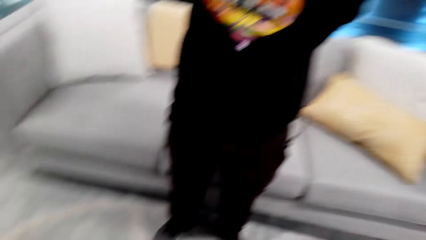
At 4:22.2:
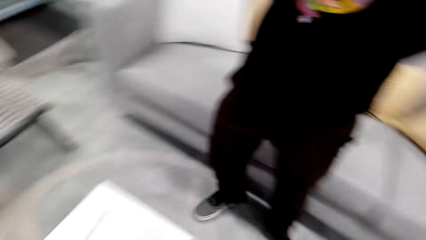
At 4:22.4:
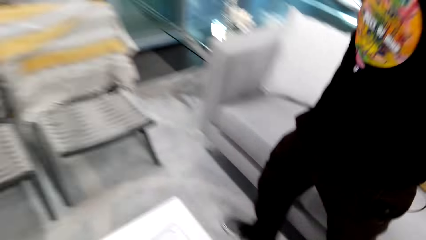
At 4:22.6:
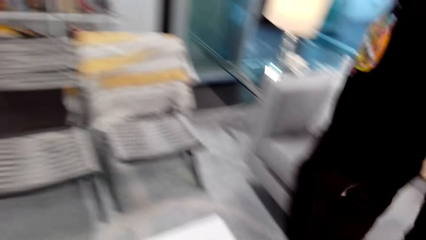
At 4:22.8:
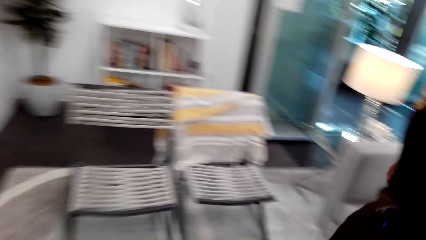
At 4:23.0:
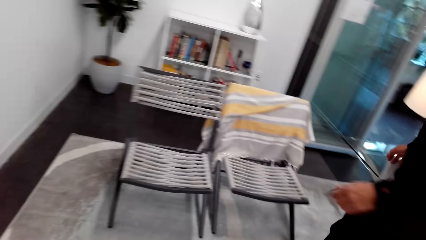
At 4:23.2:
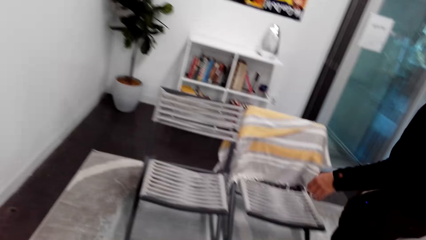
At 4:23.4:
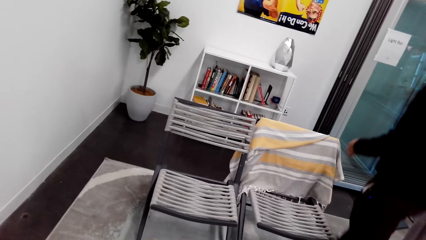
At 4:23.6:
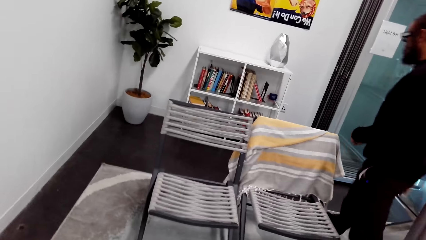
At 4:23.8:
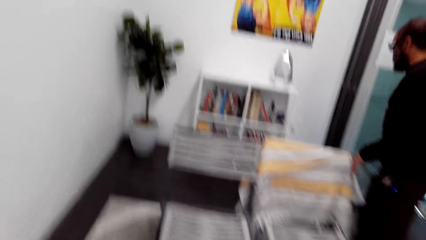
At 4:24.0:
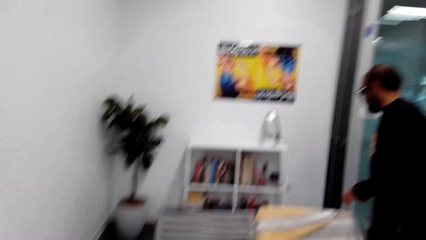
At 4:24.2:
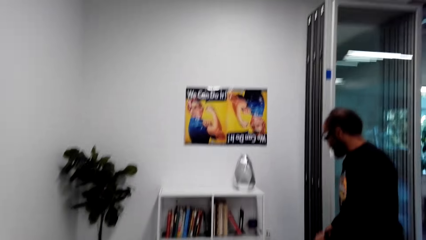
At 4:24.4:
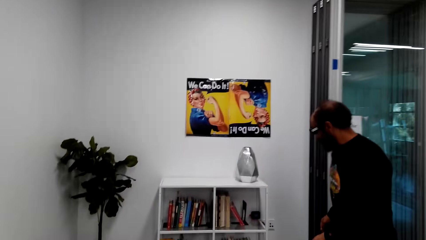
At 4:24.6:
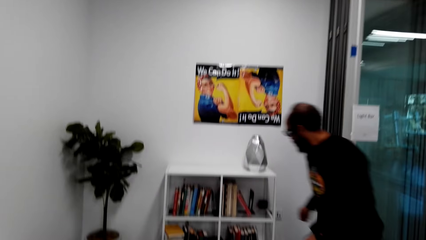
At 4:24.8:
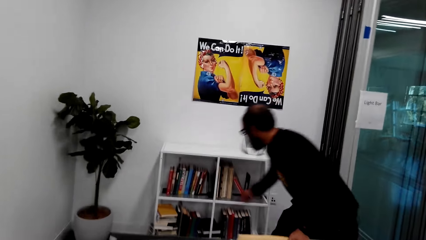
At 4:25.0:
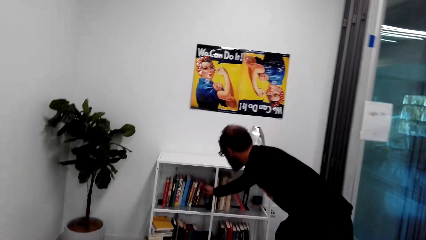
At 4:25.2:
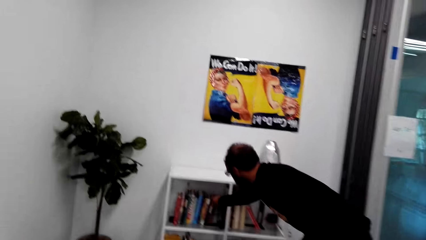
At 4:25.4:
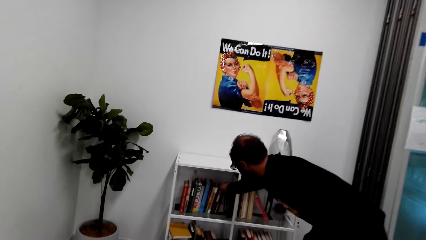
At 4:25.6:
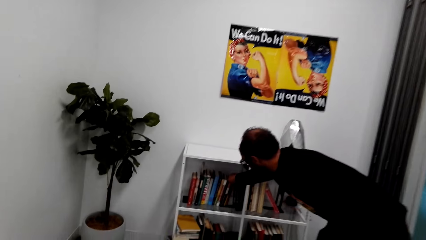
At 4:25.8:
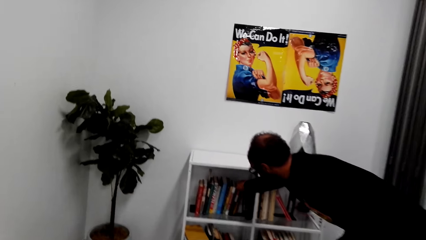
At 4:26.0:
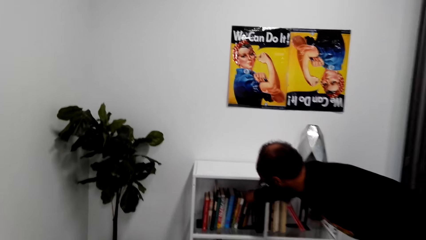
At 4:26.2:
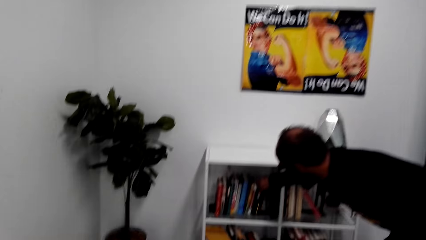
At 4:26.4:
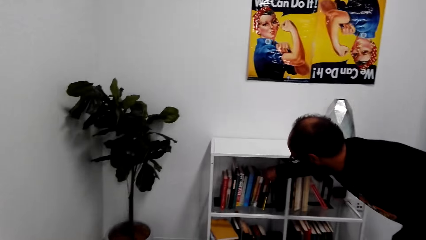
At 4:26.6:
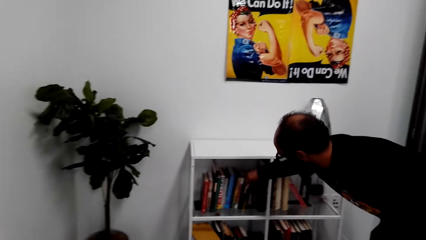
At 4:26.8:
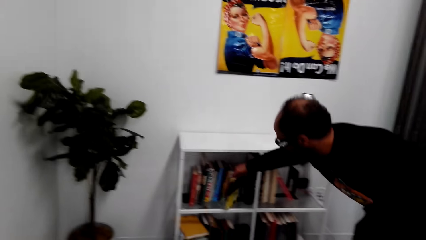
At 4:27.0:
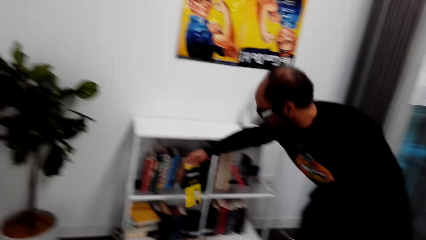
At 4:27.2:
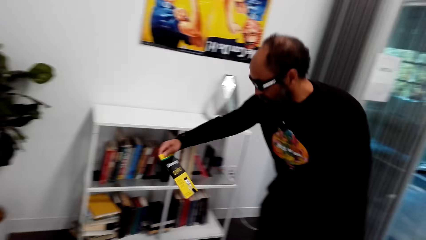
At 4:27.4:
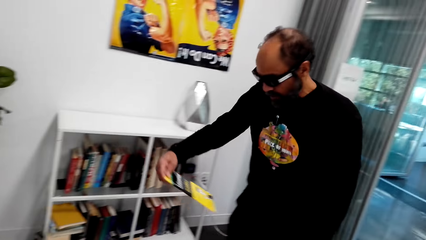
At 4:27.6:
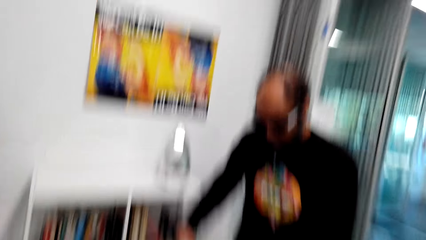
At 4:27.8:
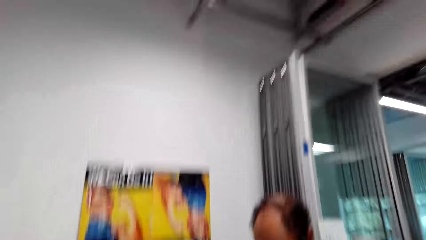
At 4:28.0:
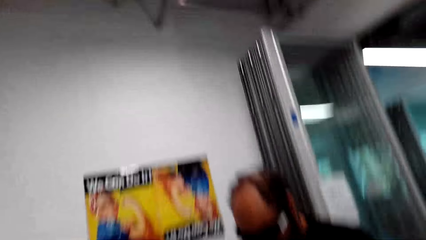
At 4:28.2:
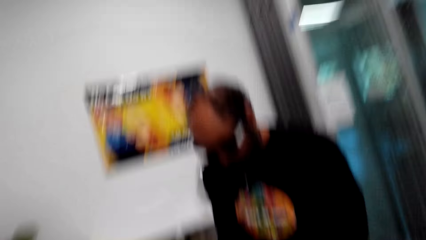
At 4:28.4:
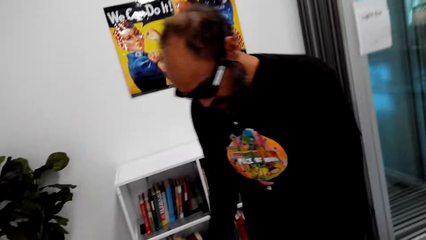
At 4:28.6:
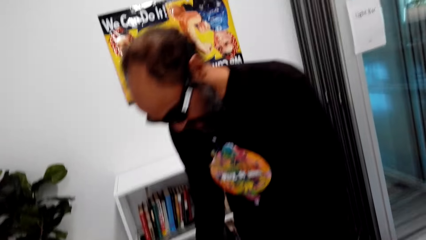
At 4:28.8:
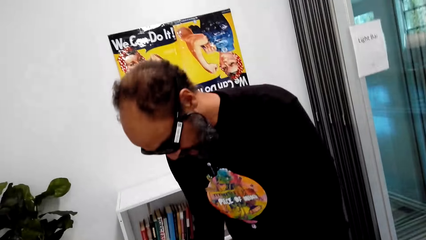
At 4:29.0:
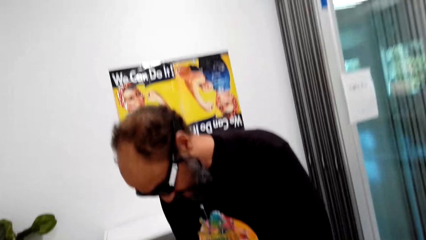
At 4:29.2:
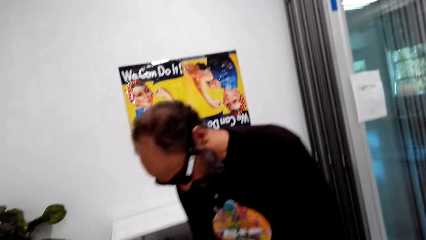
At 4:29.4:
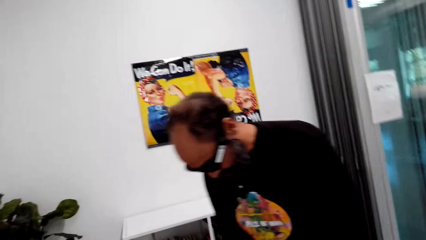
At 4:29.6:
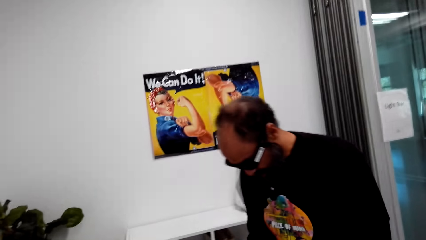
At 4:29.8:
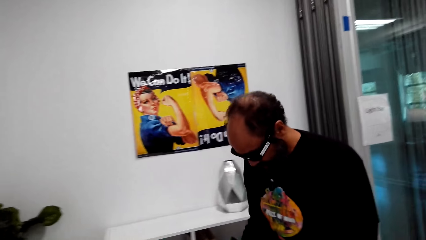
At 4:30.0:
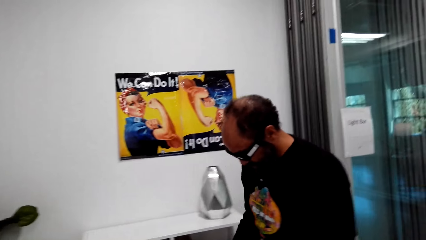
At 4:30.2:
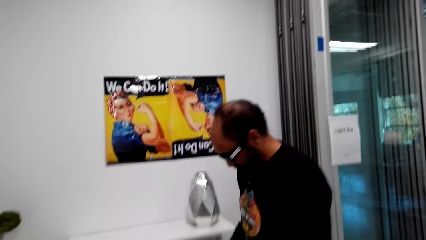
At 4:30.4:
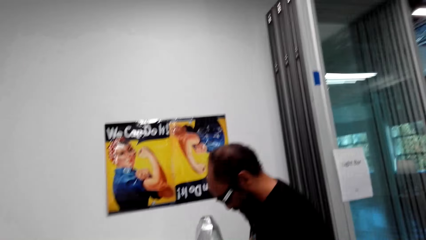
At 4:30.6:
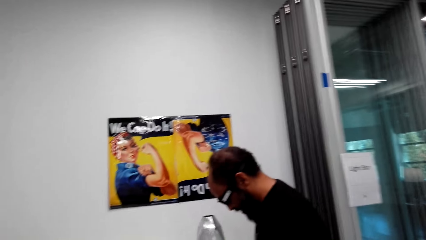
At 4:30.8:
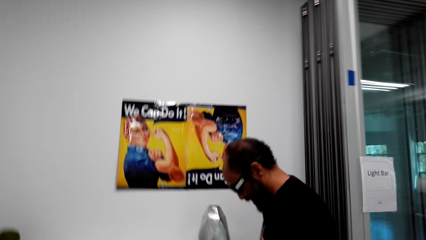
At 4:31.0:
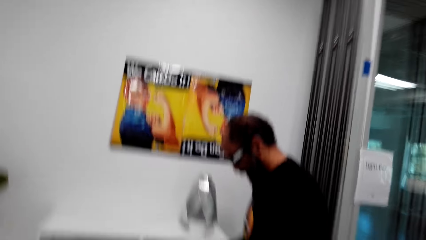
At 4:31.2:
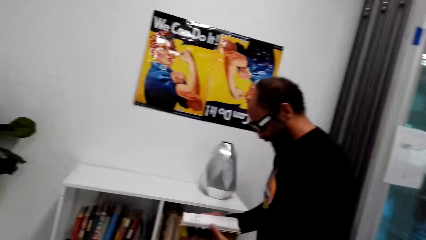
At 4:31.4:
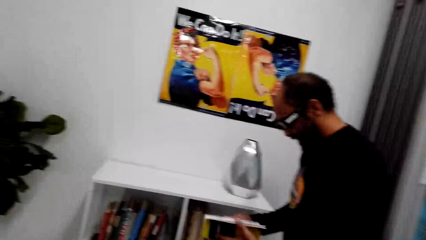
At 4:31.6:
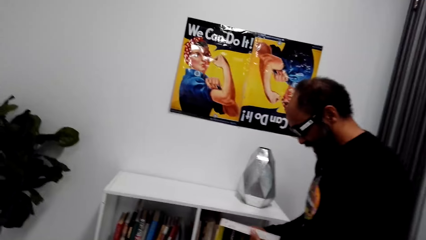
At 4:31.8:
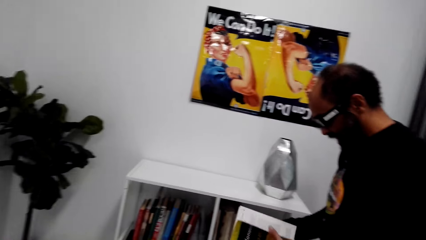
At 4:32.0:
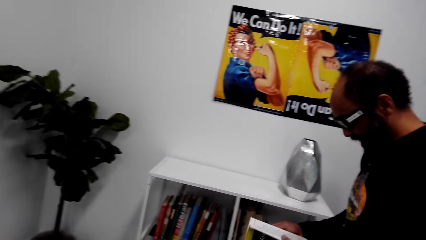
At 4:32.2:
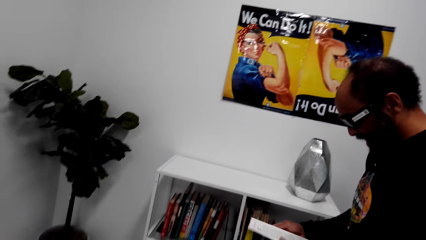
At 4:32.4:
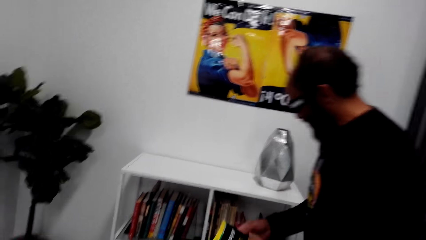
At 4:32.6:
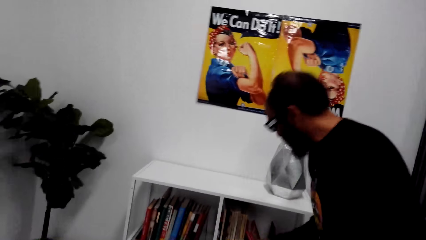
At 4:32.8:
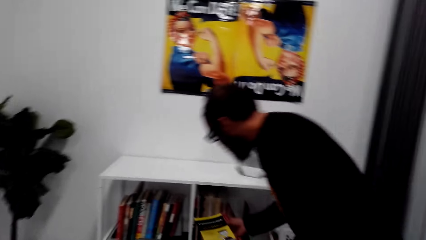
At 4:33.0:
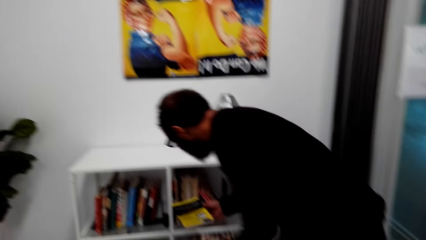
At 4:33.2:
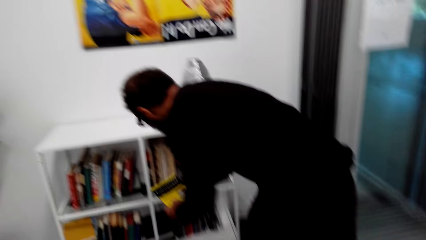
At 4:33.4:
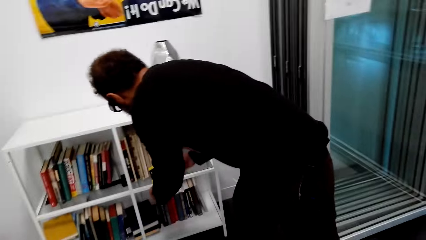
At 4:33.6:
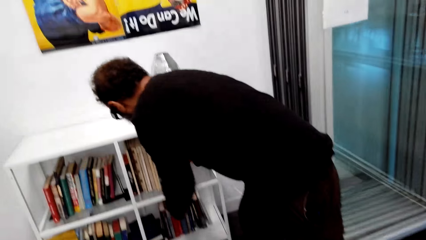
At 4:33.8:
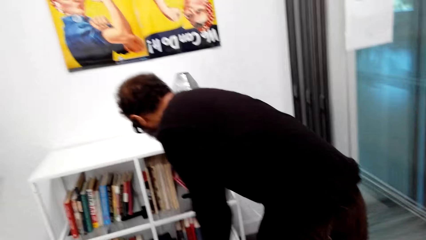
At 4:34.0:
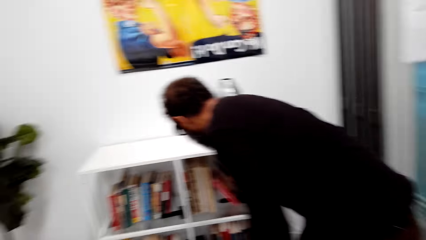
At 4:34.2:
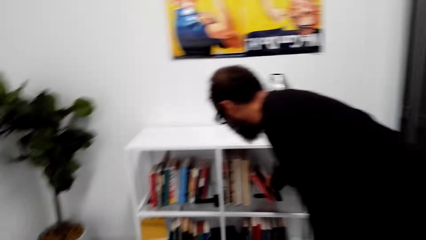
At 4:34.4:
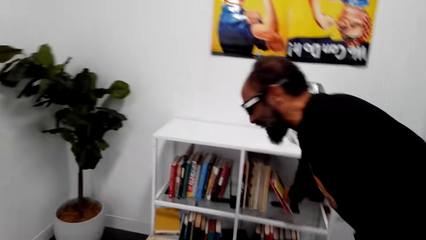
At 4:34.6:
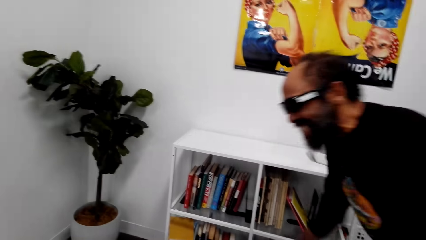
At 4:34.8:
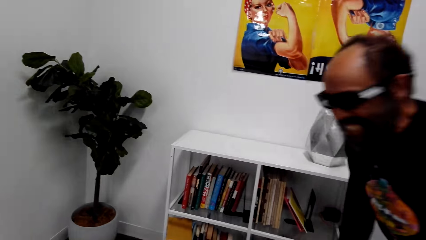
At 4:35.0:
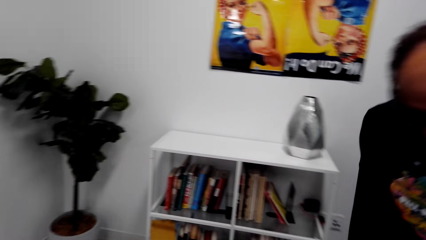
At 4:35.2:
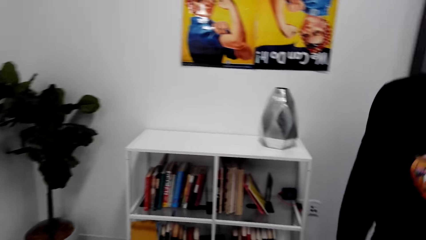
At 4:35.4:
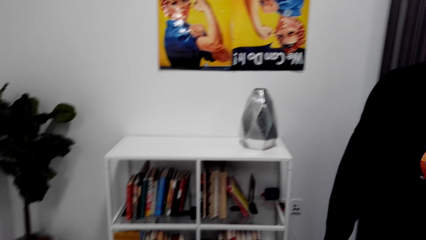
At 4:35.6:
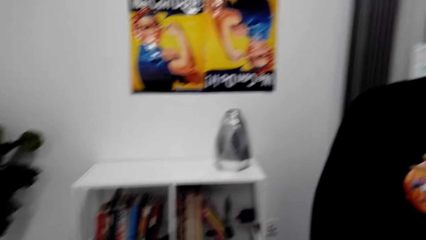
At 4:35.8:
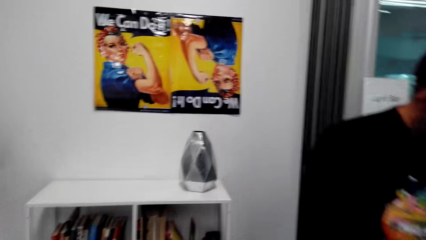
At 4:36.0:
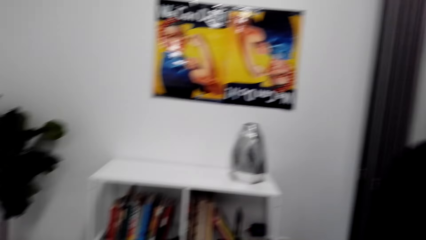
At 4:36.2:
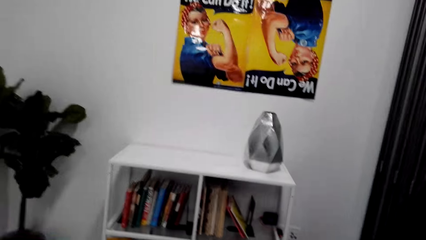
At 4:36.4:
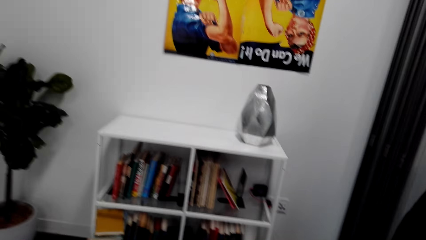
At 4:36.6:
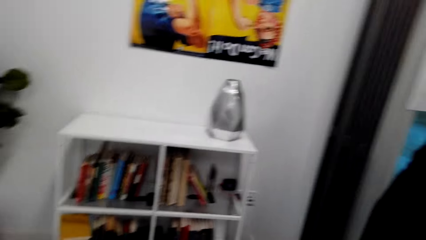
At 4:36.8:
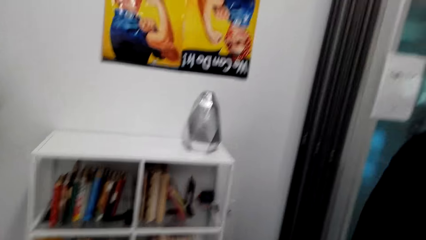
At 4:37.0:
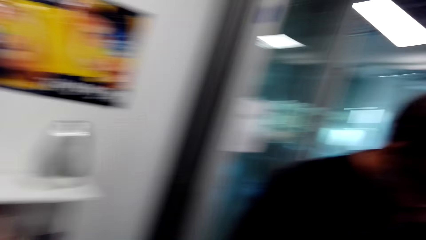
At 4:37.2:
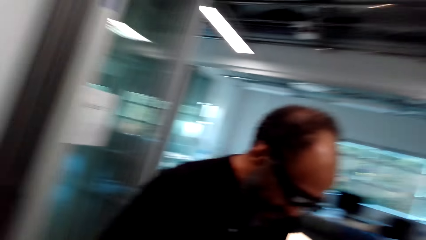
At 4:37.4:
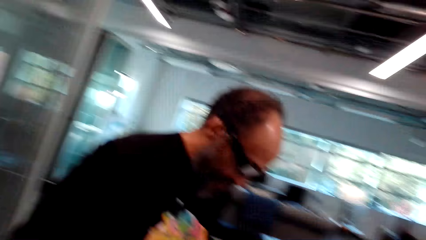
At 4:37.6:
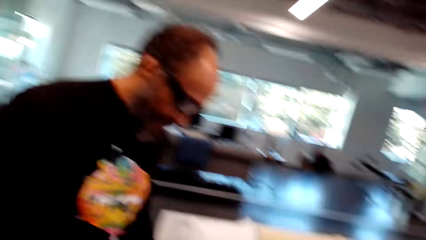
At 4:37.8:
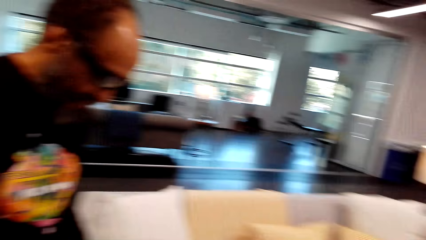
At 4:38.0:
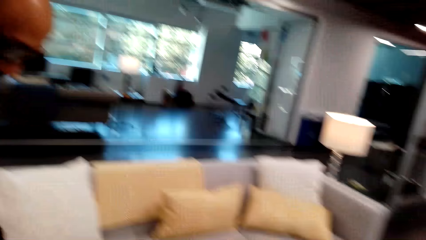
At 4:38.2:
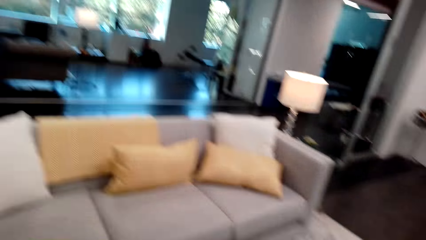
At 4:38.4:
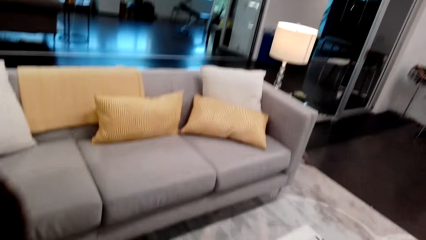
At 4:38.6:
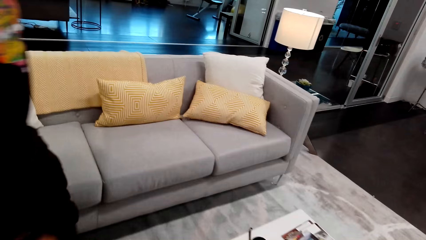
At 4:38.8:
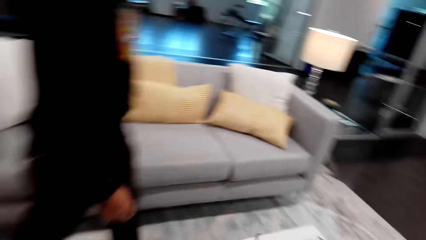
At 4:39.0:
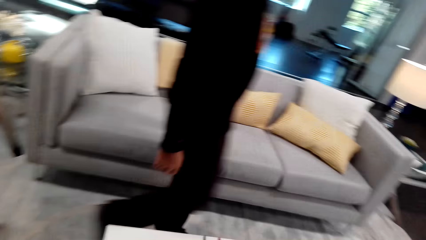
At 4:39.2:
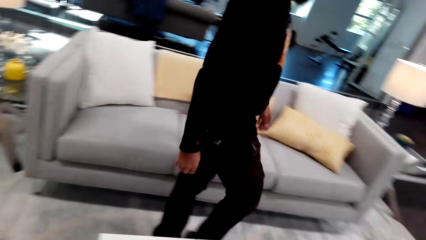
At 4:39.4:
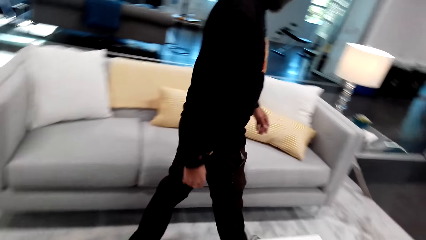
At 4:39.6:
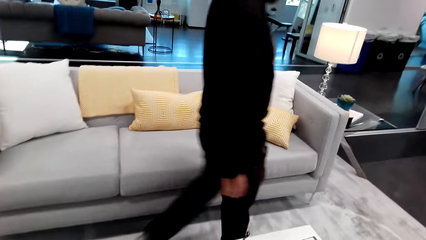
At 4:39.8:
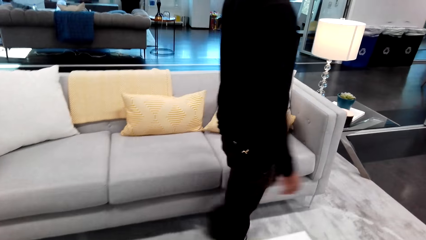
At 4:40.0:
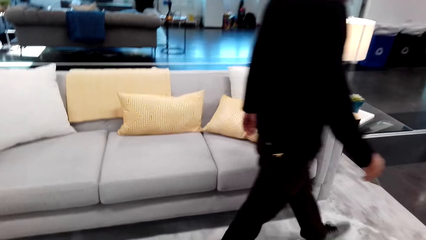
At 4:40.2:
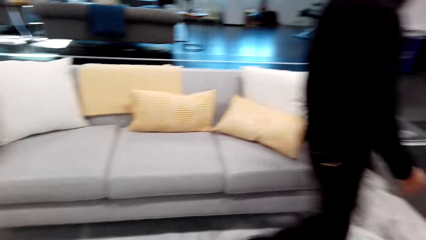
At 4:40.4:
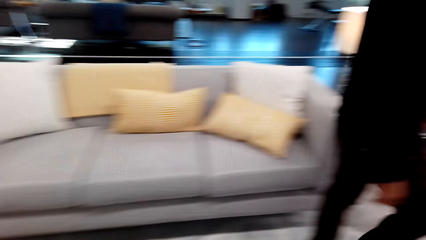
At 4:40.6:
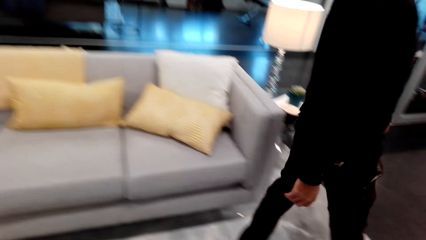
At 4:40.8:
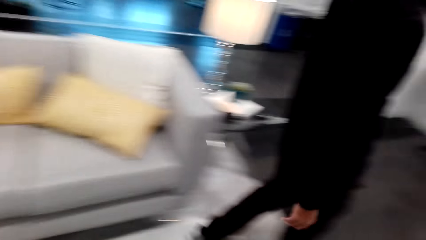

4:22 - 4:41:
A man walks towards a bookshelf in the sitting room and picks up a book from the bookshelf. The man opens the book in the room and puts the book in the bookshelf. The man walks around the sitting room.
